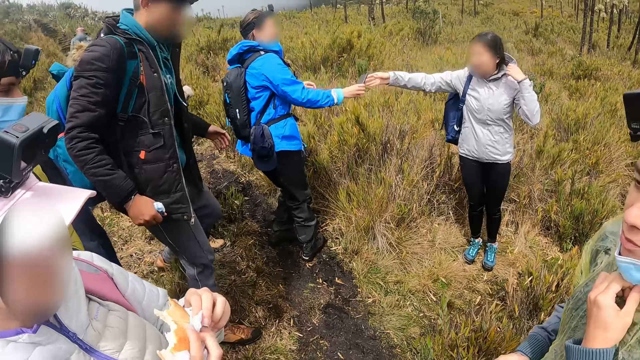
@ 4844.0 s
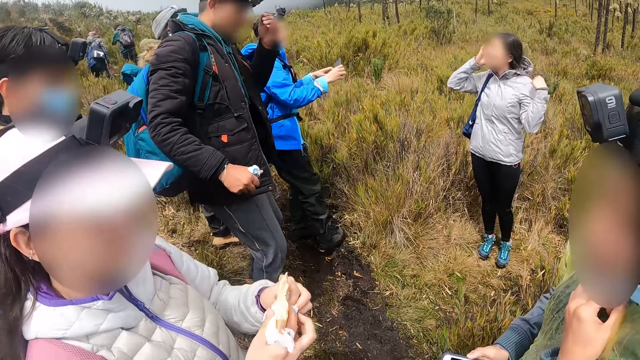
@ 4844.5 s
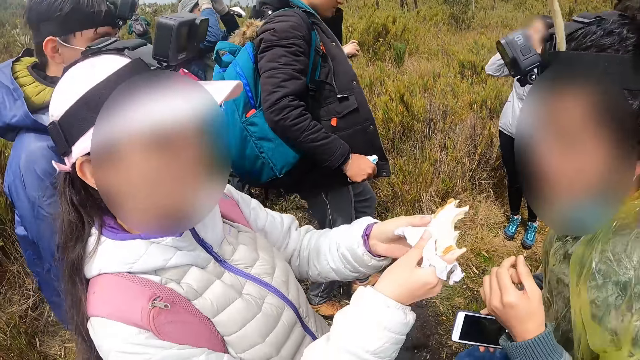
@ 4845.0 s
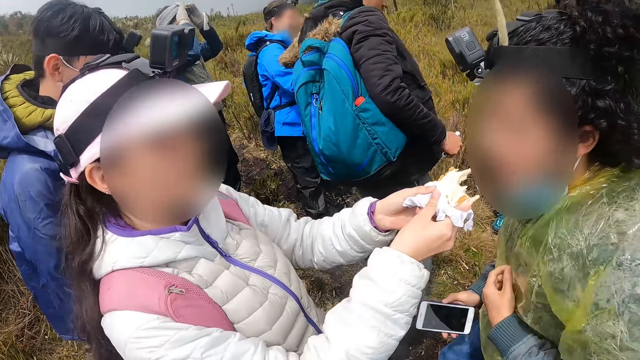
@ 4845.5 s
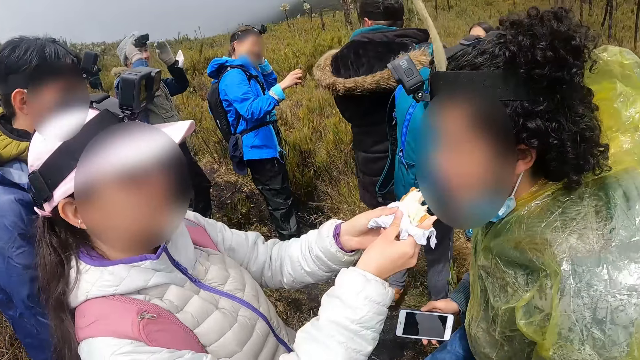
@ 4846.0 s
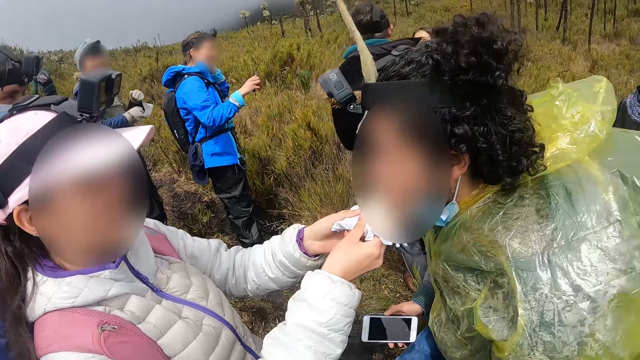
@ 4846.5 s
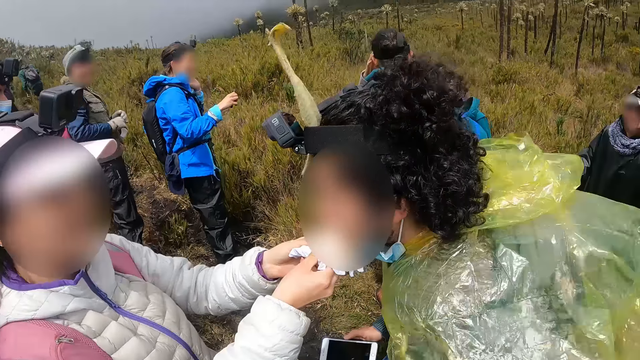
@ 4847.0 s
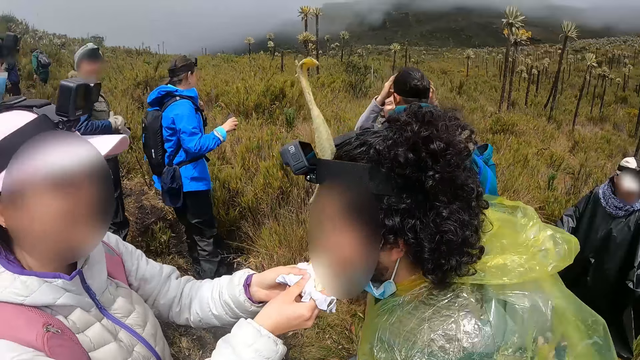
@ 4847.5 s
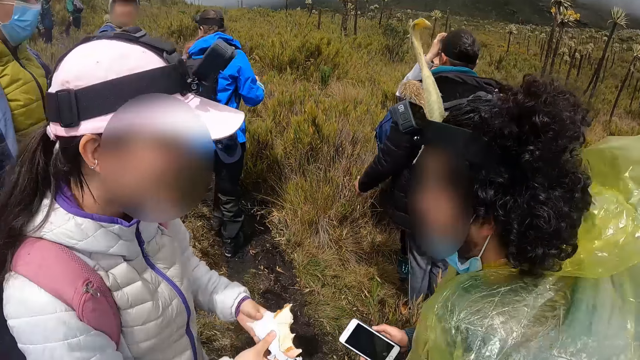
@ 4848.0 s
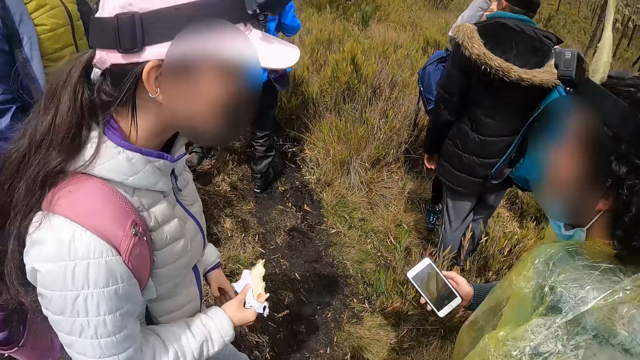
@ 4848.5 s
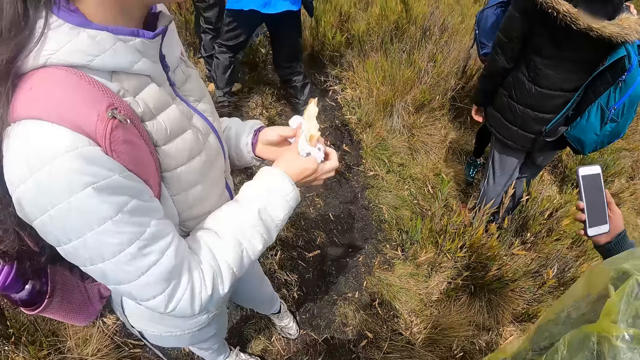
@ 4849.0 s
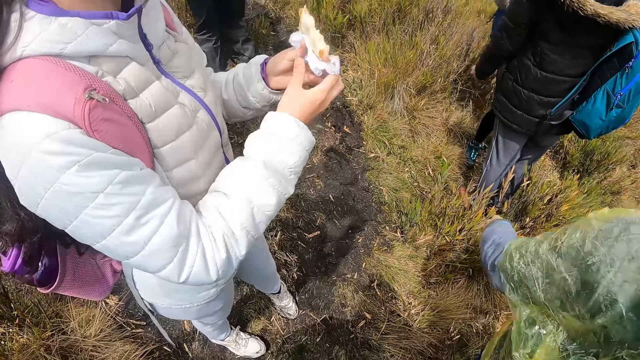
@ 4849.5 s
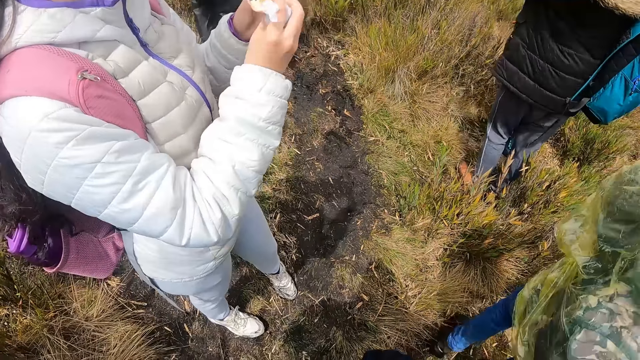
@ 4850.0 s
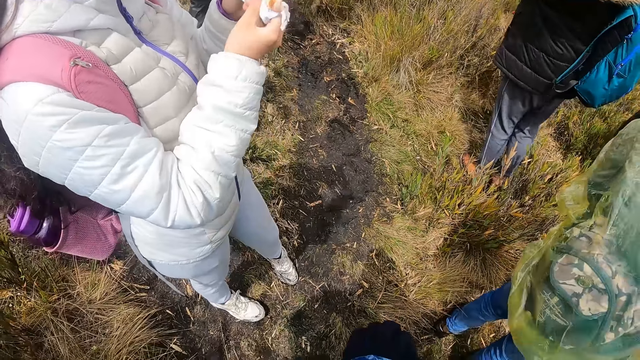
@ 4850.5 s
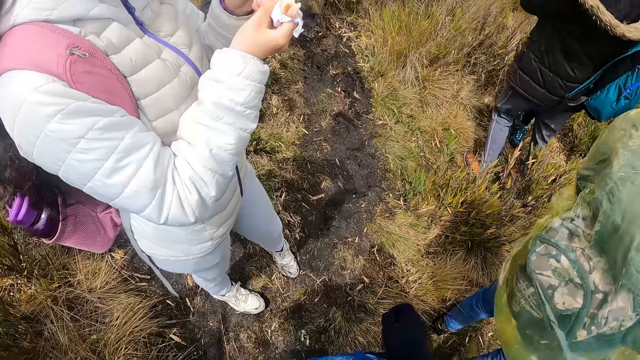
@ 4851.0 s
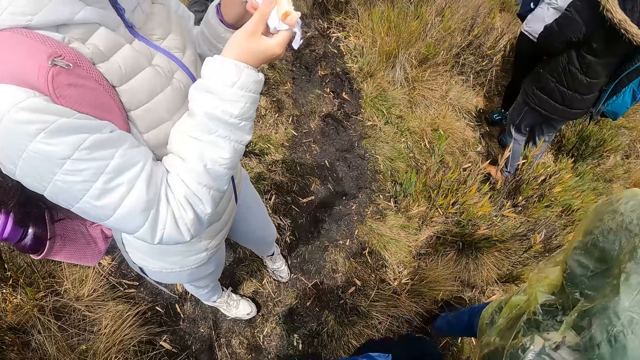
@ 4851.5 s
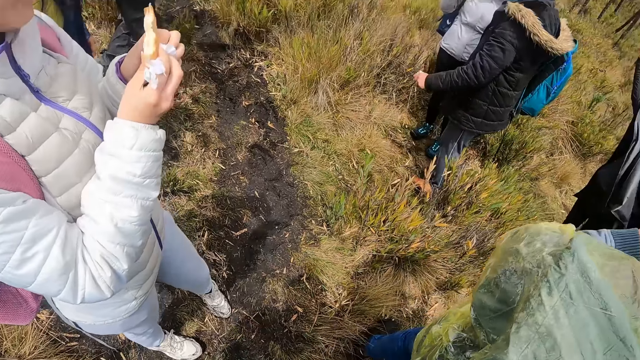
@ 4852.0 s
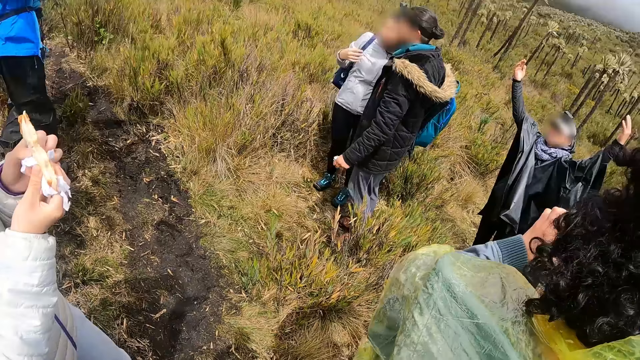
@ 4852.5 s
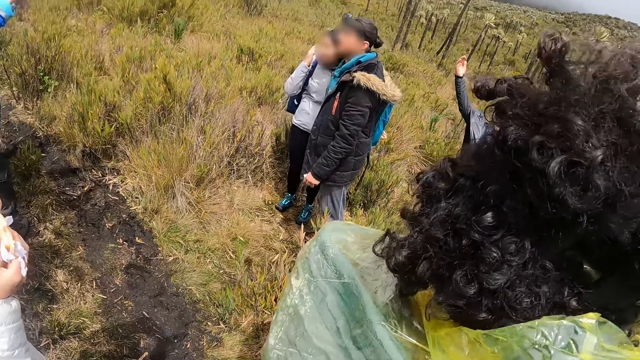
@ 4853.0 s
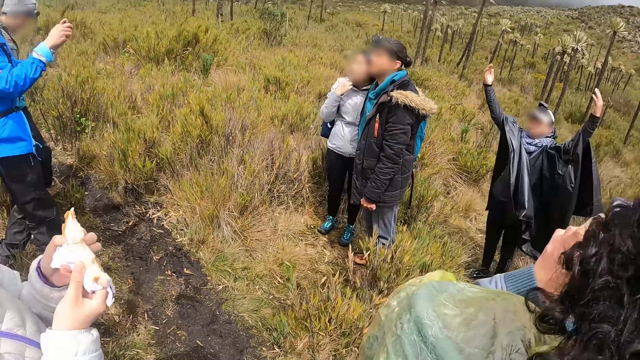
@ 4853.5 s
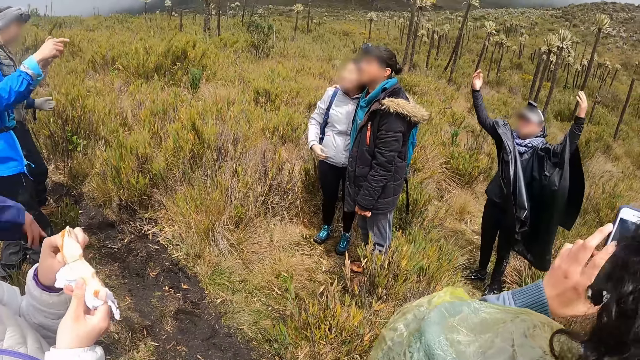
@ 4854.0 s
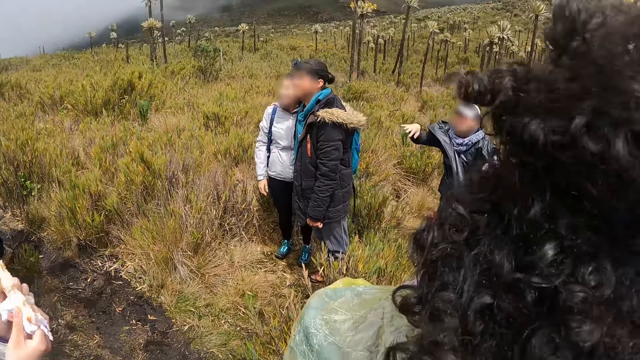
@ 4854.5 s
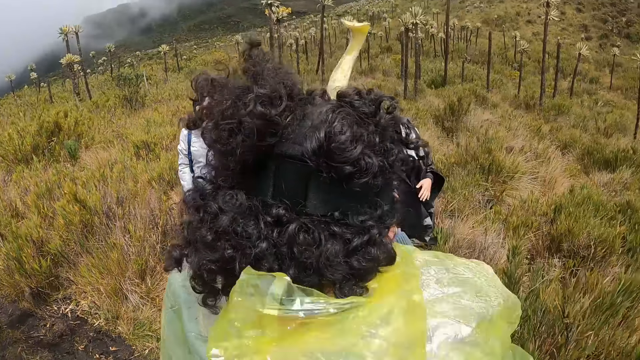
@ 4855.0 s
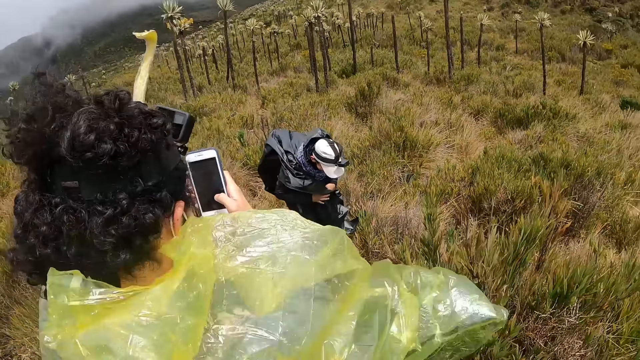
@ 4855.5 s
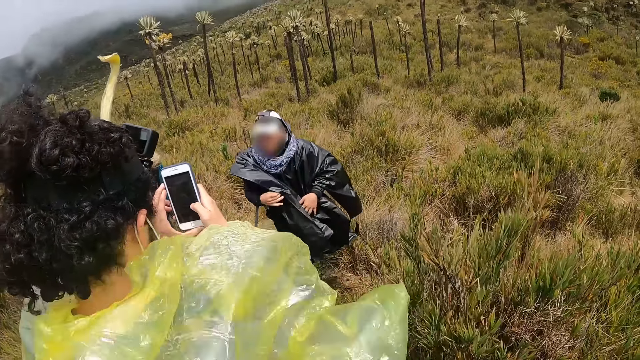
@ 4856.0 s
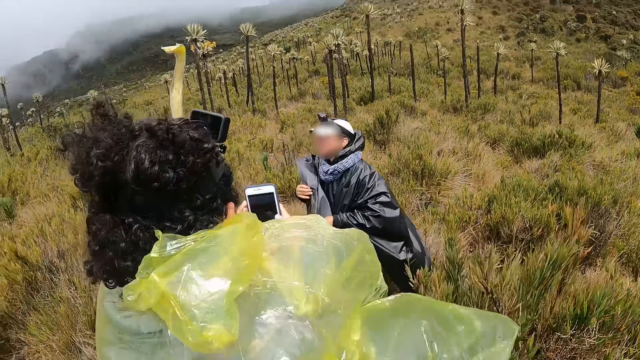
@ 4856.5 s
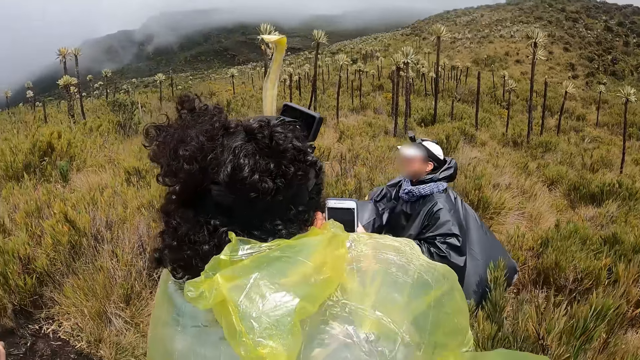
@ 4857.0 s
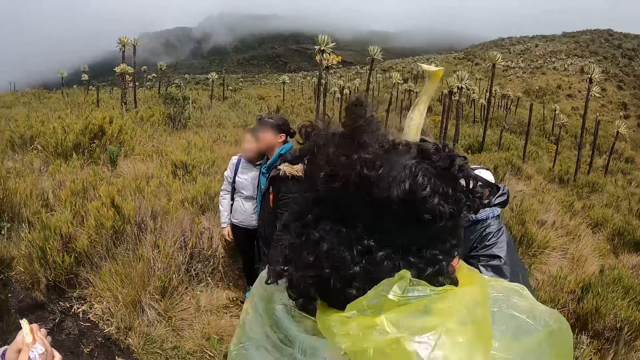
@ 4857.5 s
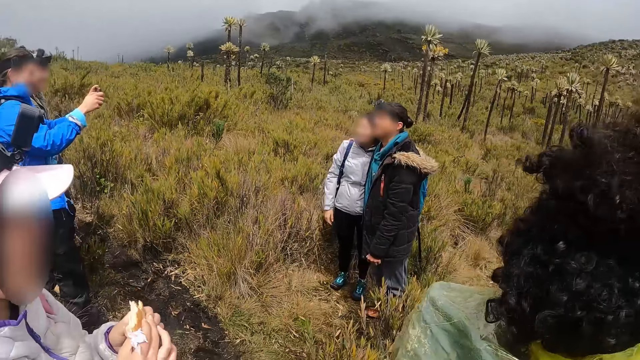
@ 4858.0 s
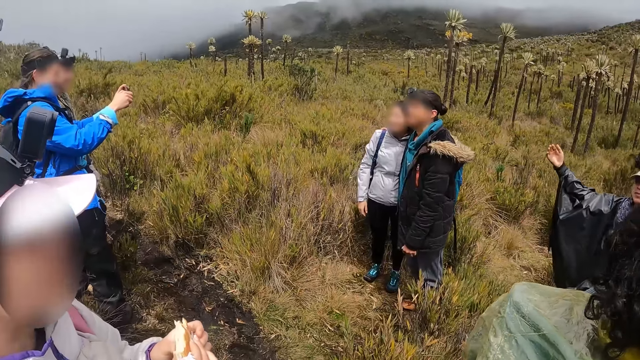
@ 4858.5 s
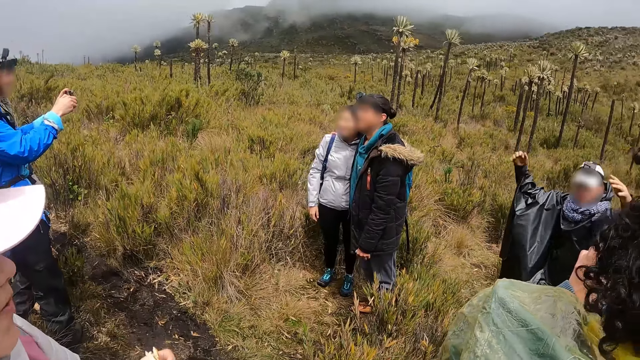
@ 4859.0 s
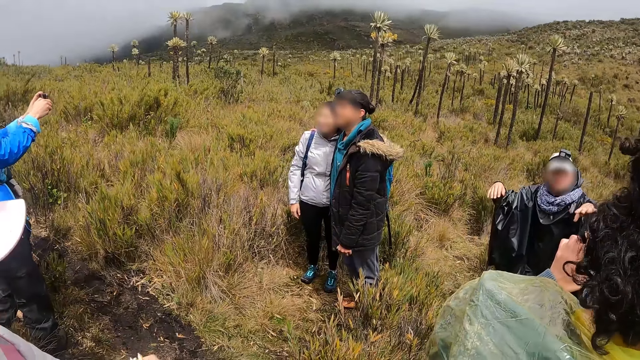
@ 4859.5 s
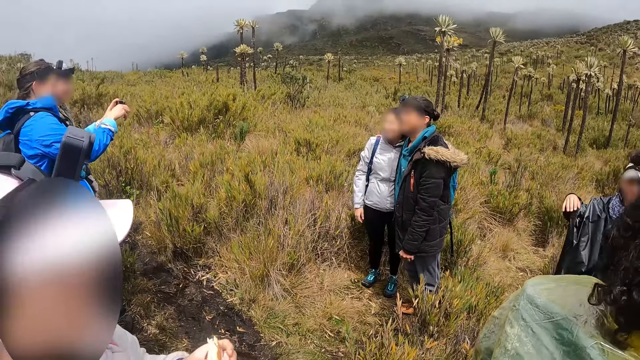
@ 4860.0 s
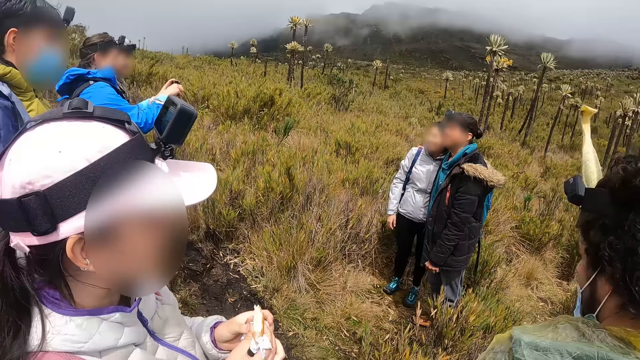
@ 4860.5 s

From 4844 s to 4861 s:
The man eats the sandwich. The man operates the phone with both hands.

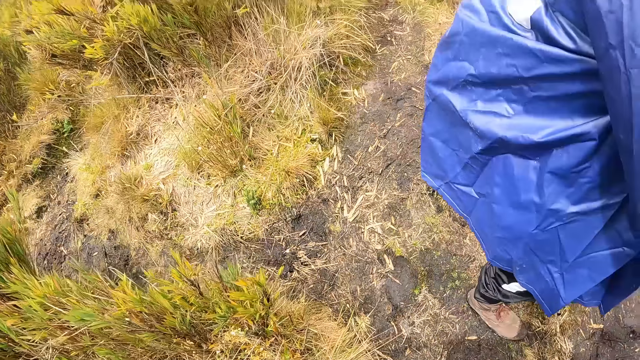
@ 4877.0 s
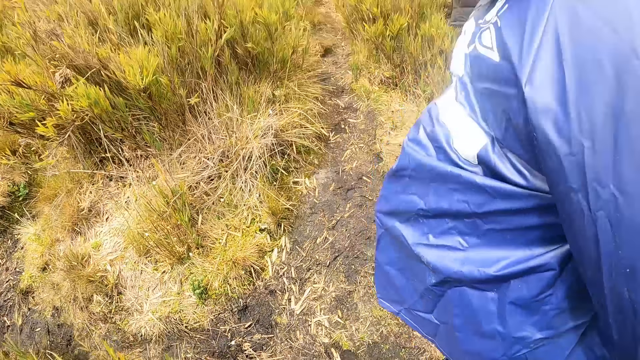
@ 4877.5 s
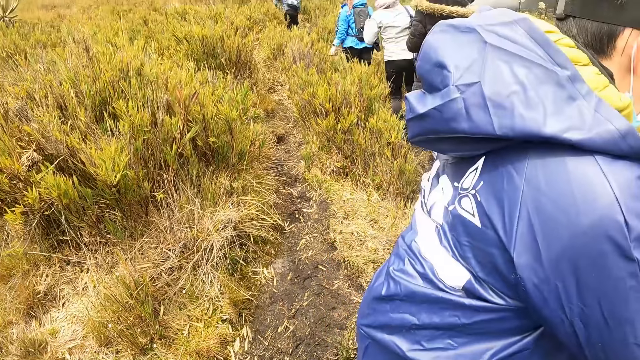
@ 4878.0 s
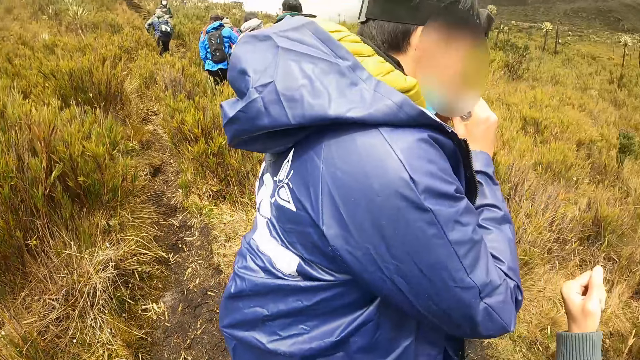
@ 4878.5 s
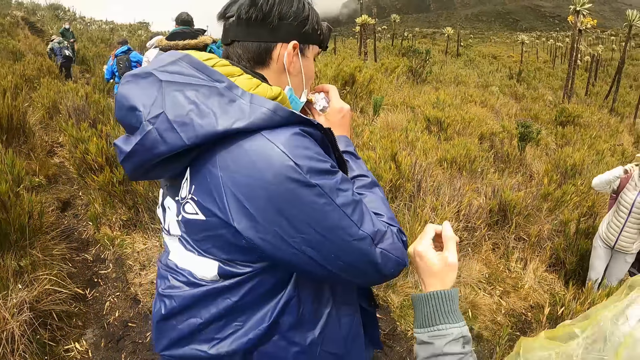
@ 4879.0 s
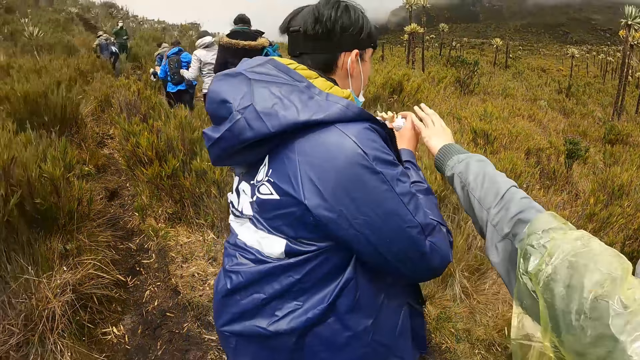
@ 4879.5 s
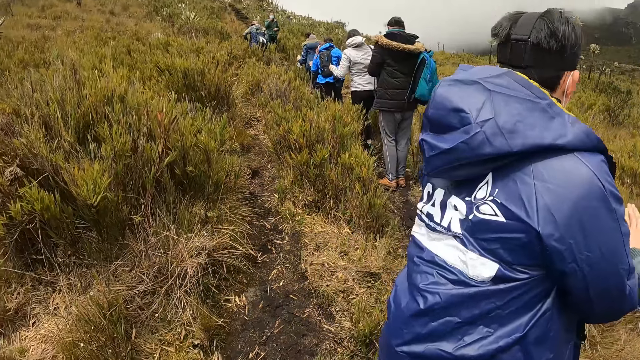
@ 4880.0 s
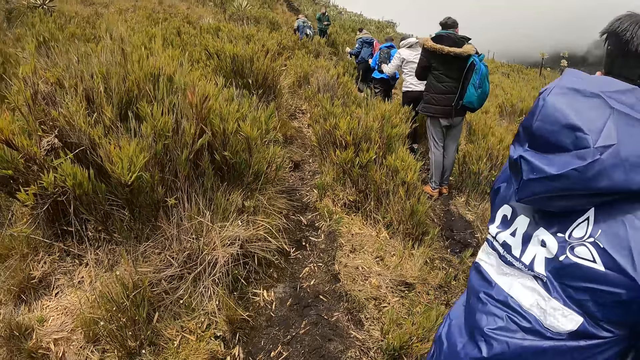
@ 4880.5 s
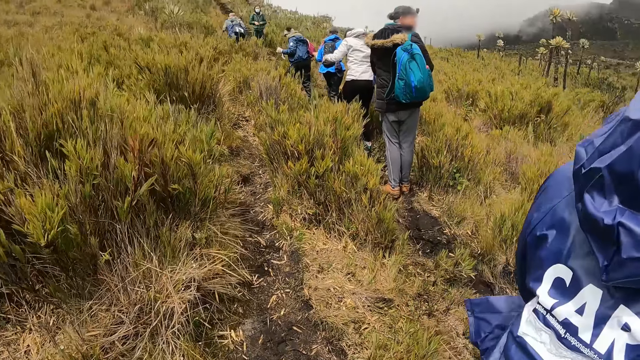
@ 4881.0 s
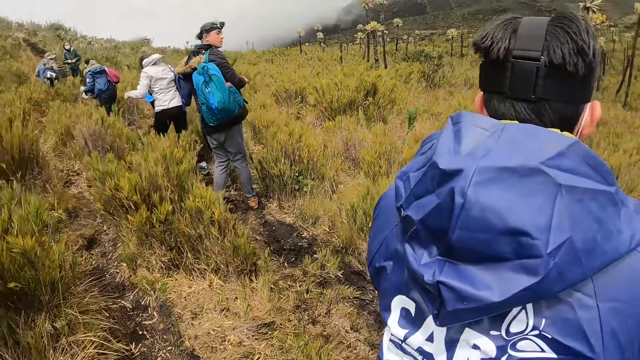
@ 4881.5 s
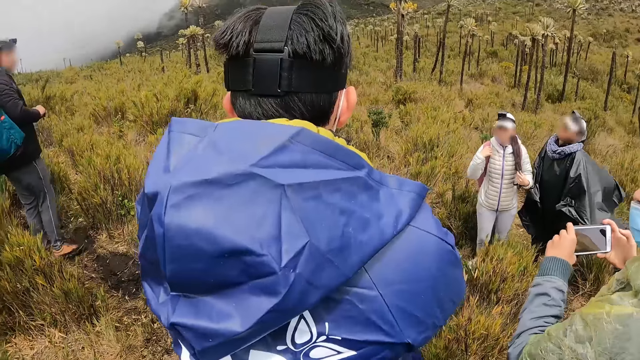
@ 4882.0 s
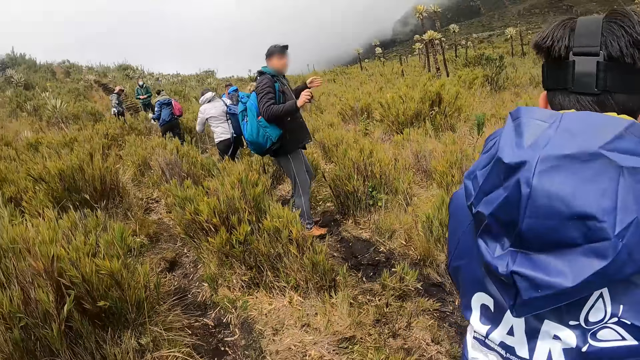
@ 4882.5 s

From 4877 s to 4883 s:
A man eats the piece of sandwich.
